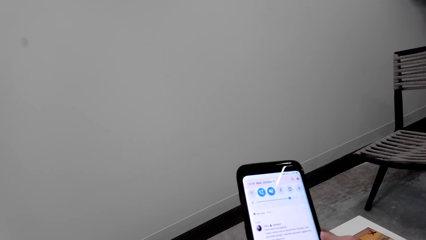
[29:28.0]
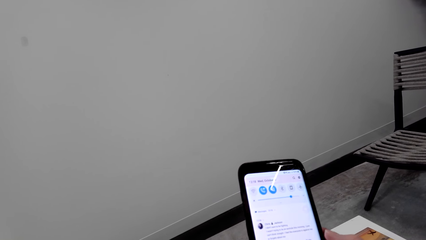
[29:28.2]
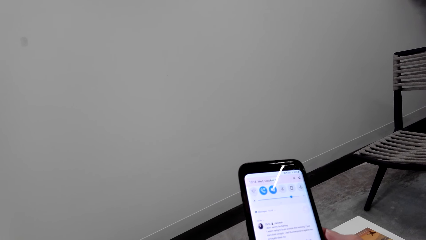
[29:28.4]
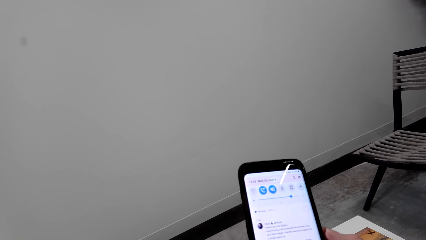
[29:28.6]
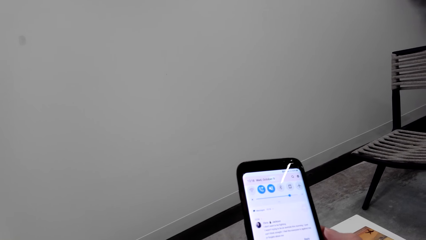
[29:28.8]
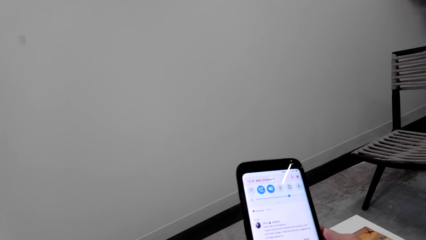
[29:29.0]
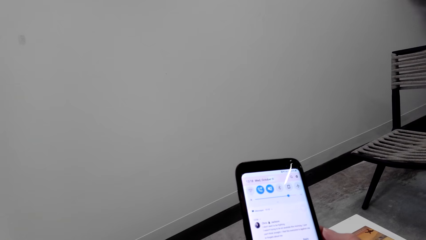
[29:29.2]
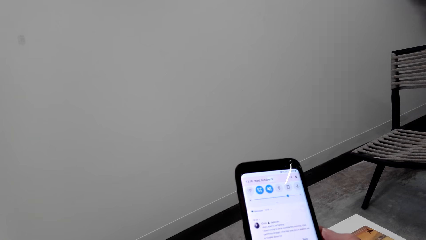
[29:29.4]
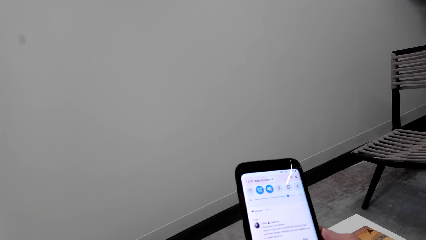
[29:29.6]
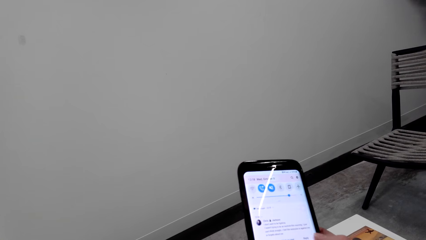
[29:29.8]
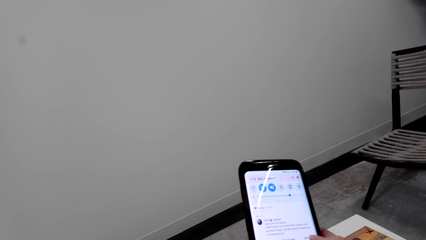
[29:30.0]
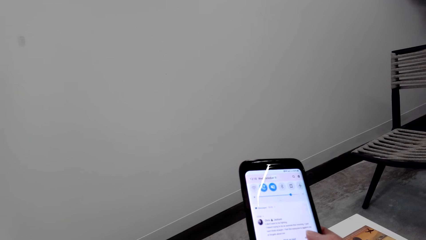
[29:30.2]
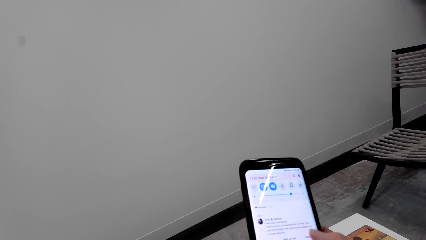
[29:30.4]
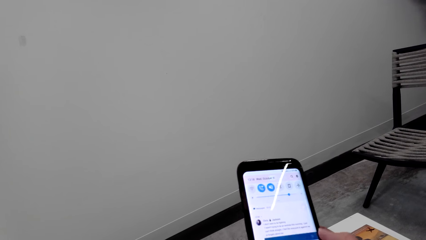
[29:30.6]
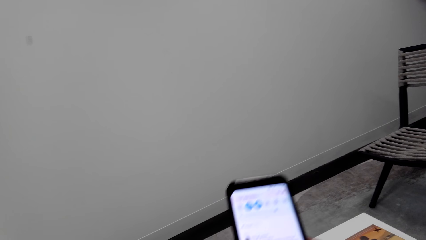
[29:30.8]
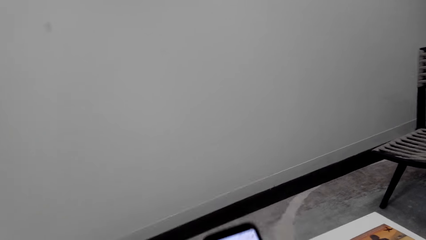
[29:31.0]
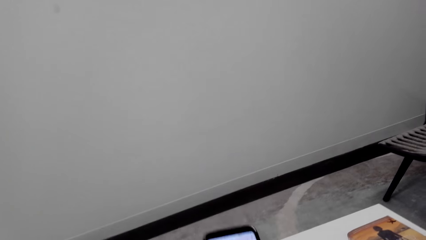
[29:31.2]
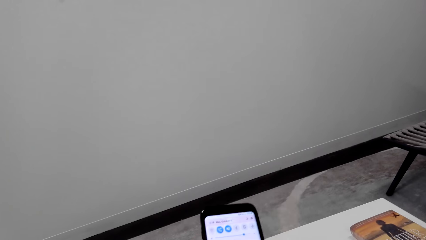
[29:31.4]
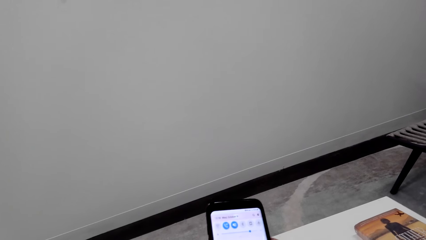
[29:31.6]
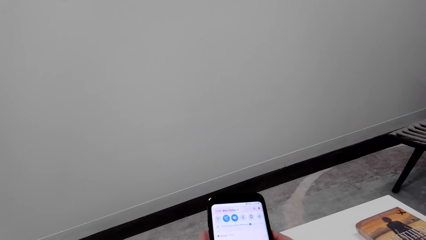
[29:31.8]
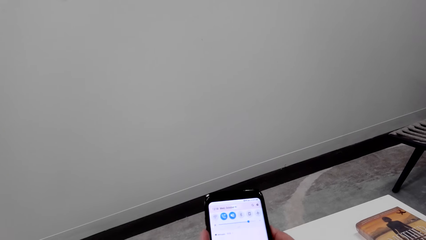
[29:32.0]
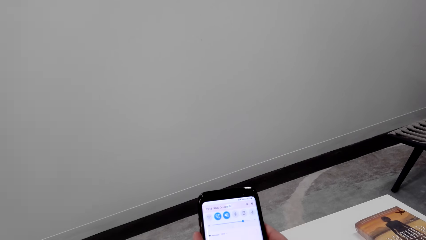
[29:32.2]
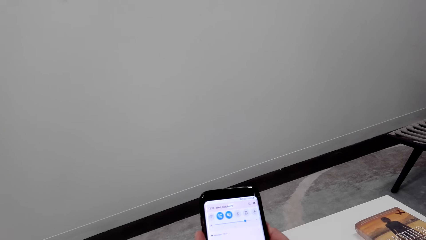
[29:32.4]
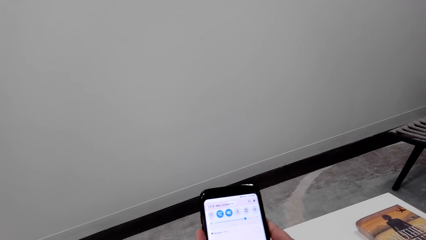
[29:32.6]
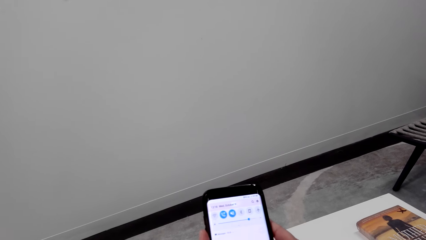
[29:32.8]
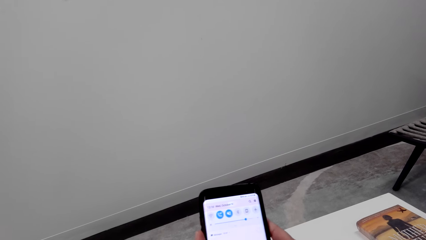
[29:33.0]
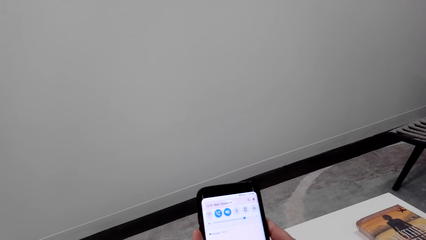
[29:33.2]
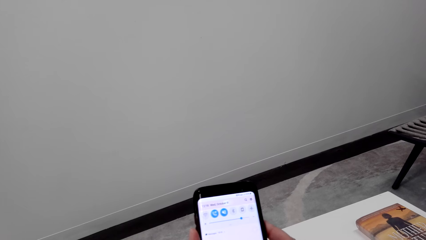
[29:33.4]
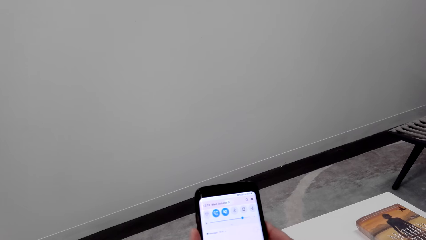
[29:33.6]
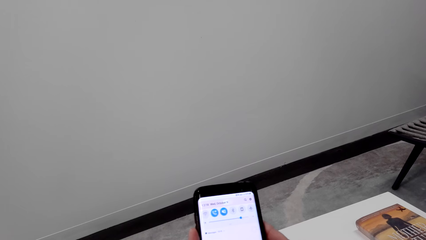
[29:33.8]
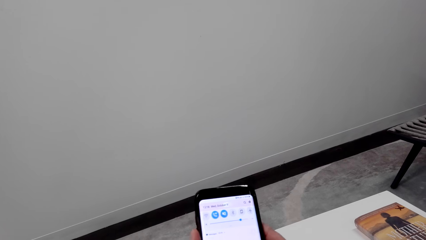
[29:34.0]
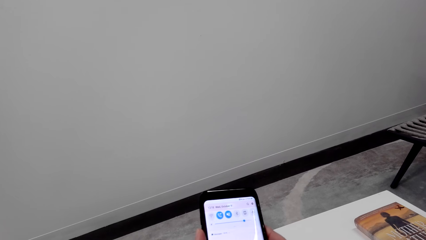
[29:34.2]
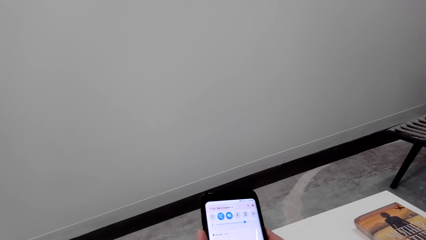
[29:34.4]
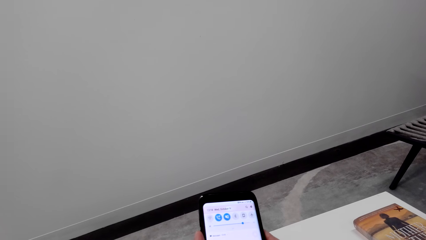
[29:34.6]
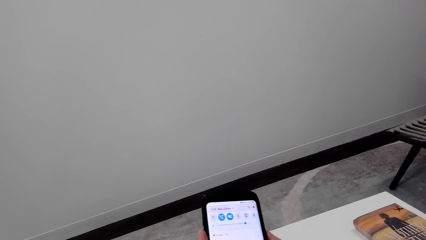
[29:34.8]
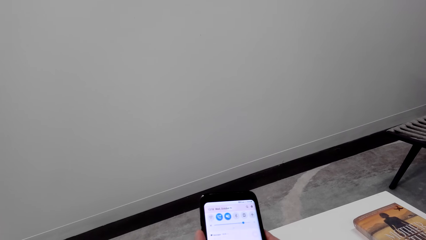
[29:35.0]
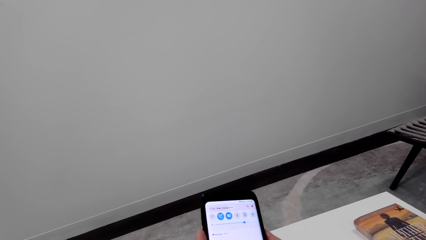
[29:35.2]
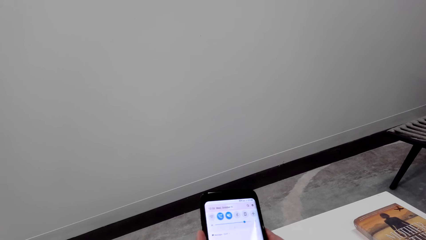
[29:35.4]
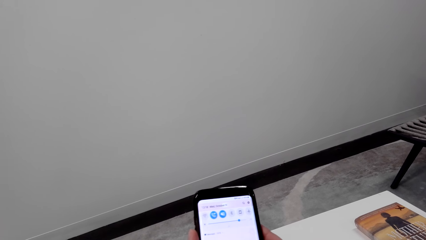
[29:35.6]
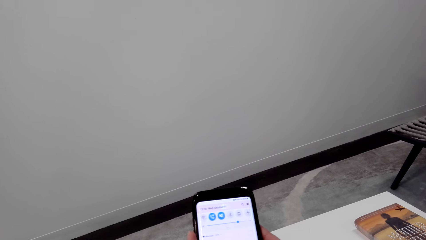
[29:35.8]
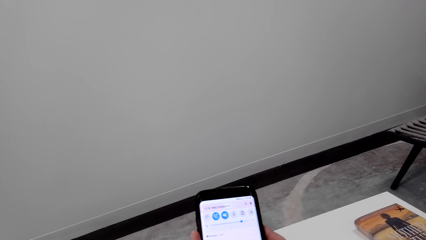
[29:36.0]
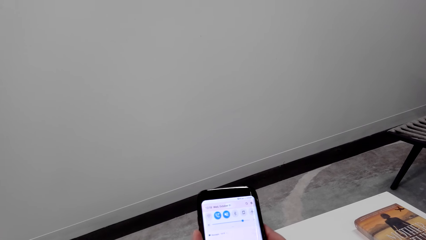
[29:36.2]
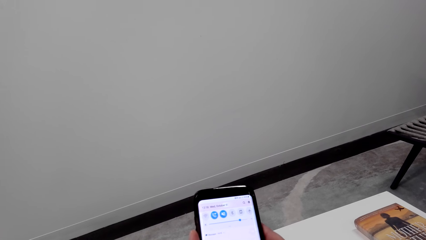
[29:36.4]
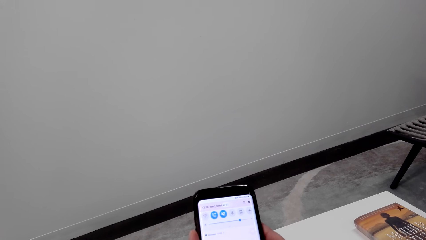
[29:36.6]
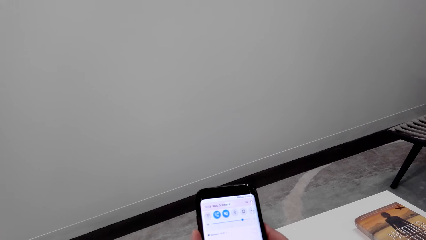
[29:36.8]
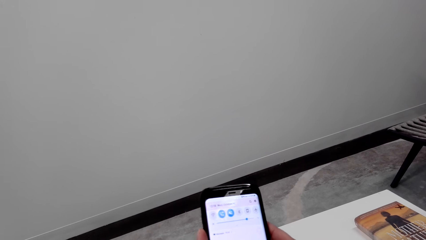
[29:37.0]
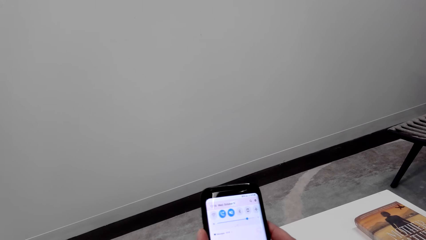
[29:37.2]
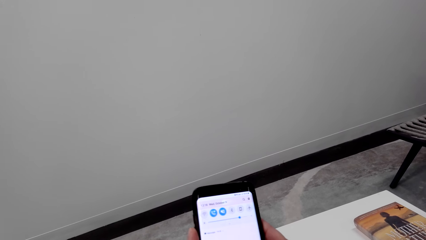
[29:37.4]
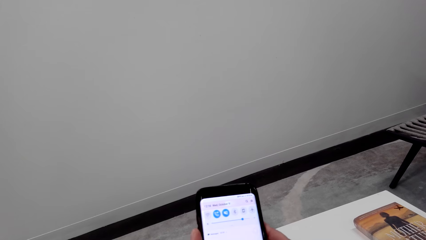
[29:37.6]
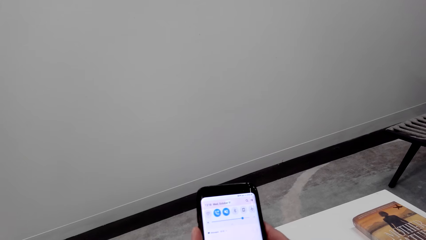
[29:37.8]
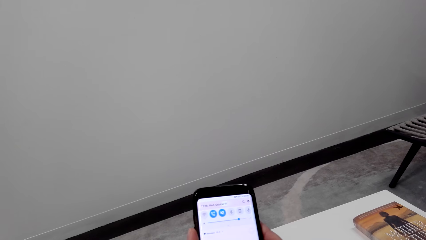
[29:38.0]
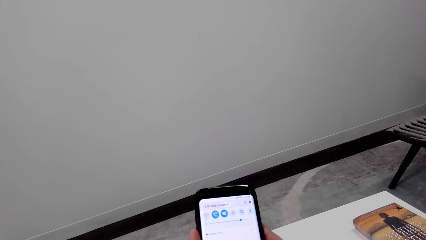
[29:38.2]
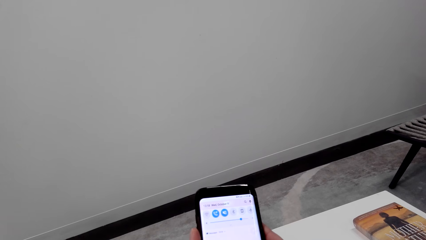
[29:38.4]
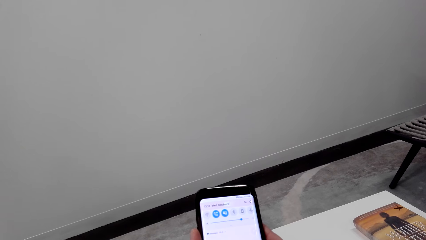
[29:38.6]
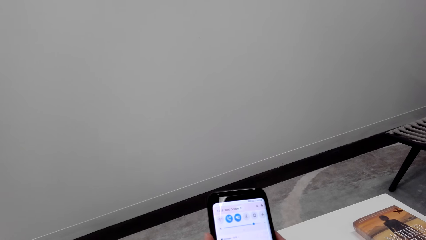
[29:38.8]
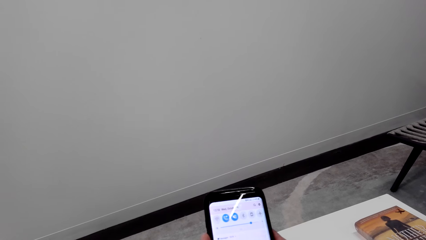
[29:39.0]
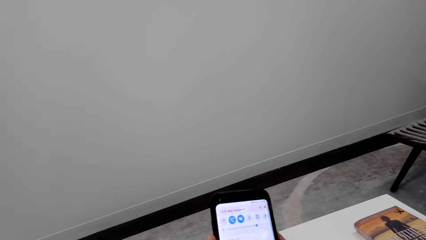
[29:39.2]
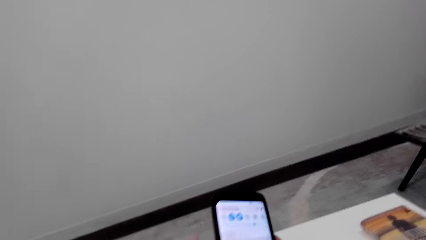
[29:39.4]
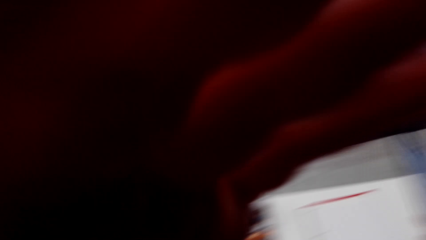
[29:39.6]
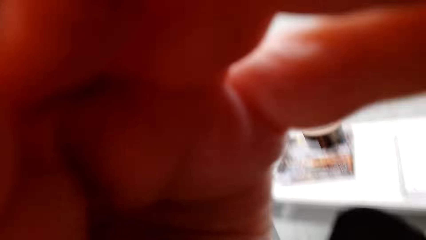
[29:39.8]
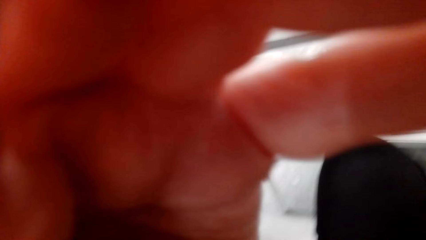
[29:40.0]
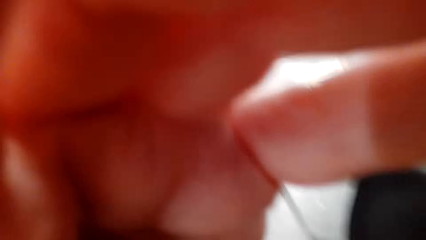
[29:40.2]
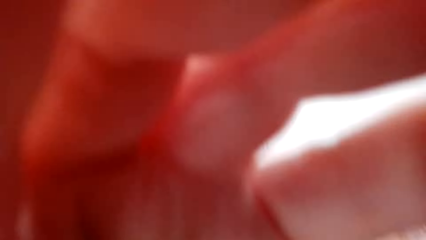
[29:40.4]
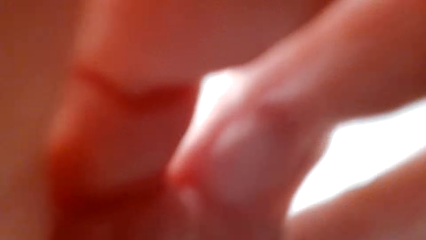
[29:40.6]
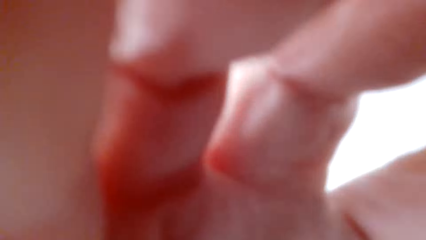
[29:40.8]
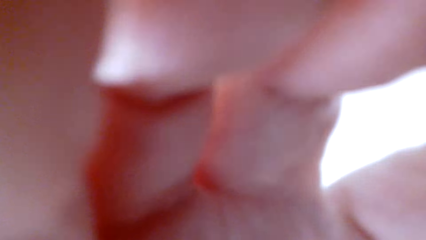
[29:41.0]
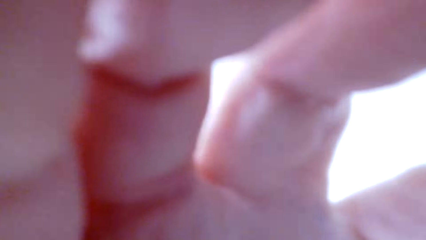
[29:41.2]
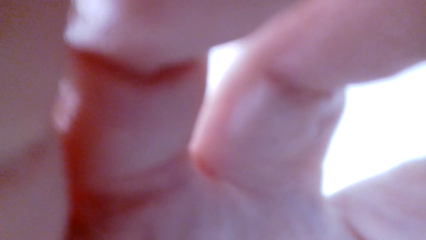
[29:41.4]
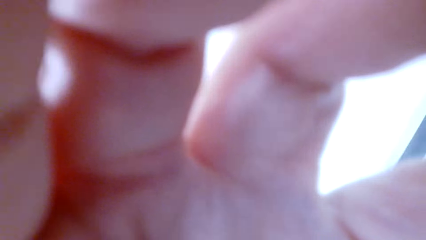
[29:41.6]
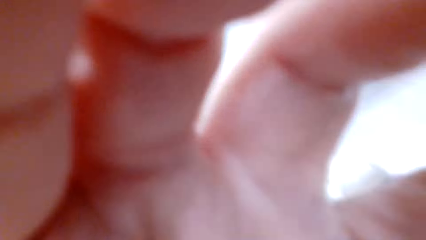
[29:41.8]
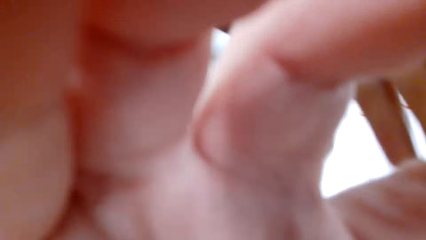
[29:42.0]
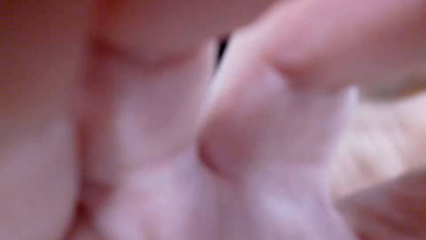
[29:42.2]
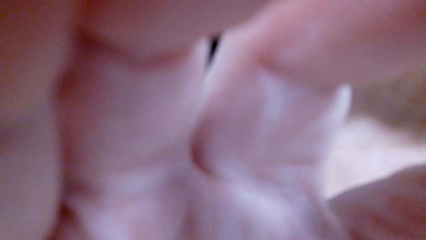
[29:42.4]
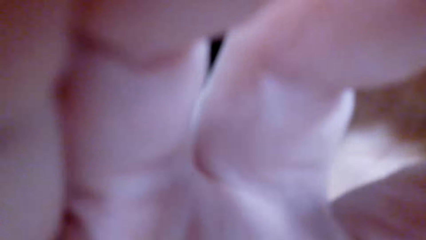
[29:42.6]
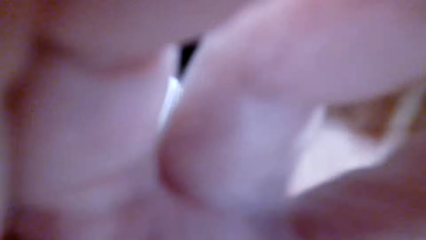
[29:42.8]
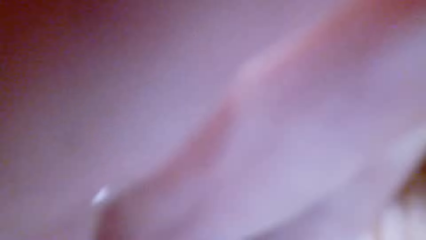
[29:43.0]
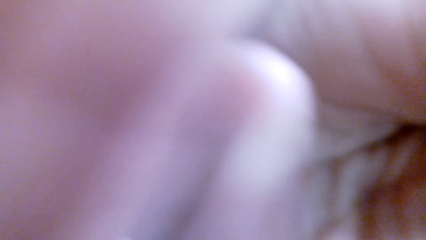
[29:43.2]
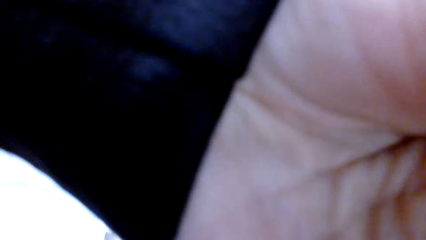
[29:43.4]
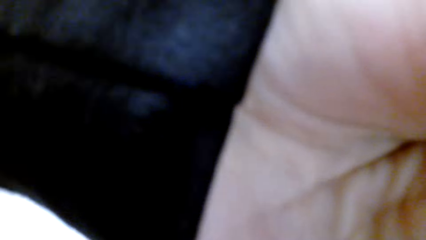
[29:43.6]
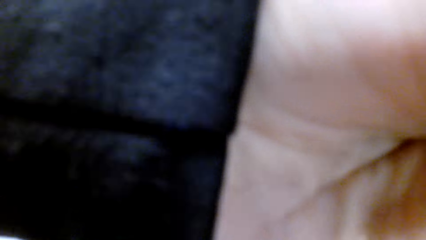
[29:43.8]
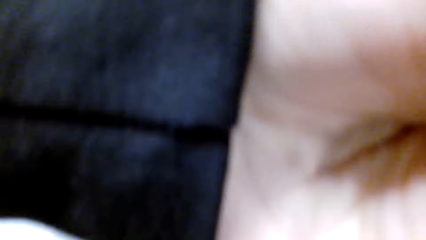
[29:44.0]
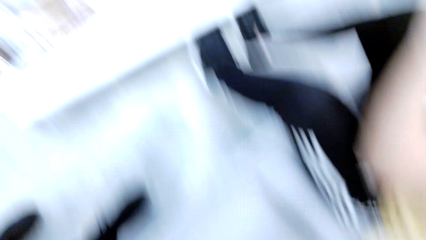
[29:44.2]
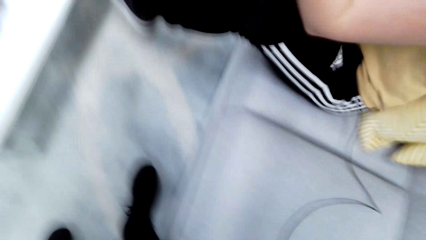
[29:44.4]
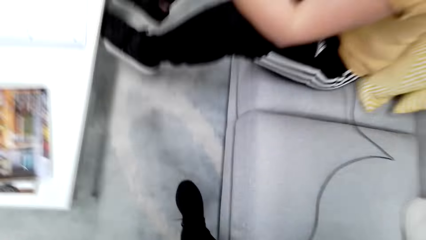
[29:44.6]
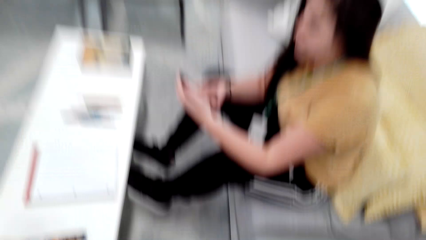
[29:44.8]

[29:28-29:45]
The camera wearer adjusts a camera. She lifts her hand.
